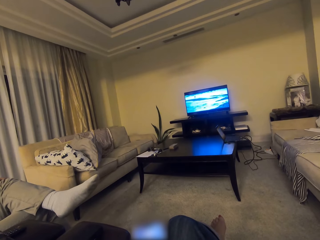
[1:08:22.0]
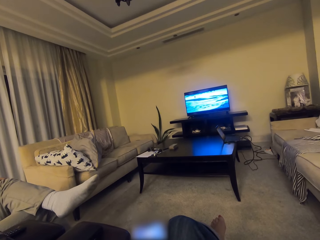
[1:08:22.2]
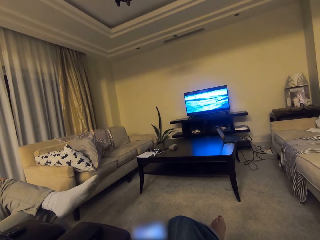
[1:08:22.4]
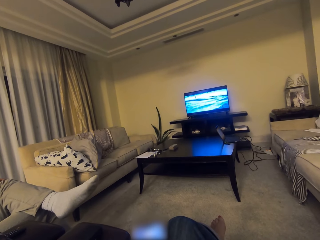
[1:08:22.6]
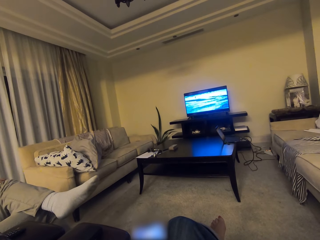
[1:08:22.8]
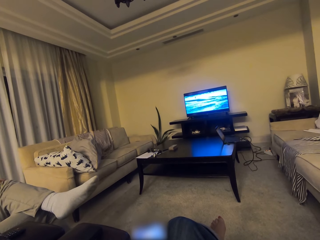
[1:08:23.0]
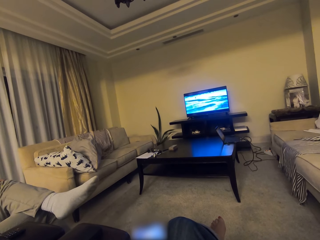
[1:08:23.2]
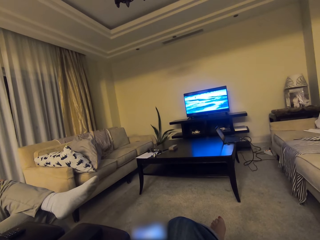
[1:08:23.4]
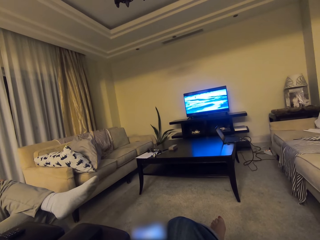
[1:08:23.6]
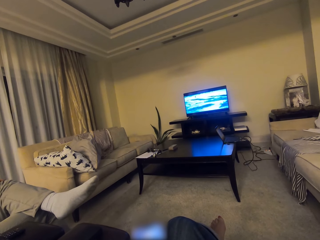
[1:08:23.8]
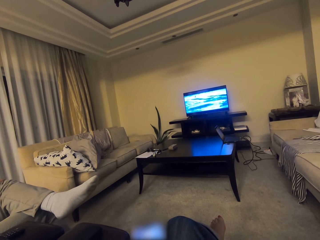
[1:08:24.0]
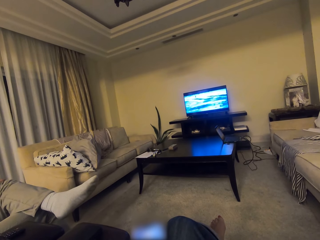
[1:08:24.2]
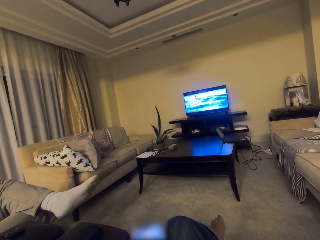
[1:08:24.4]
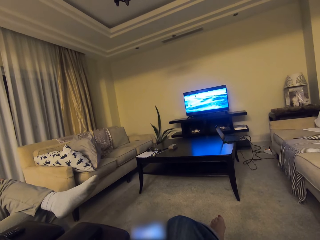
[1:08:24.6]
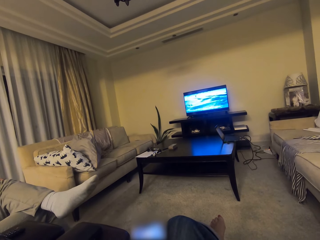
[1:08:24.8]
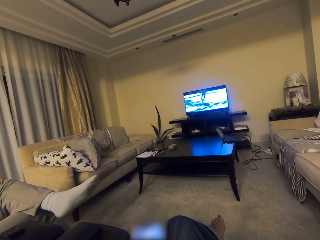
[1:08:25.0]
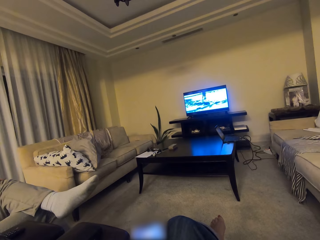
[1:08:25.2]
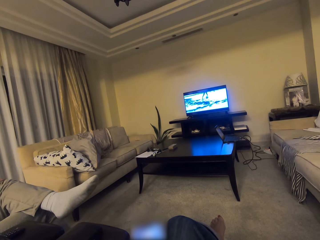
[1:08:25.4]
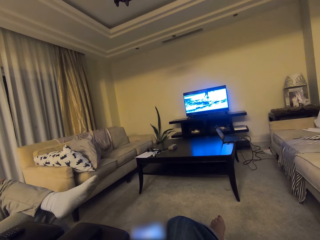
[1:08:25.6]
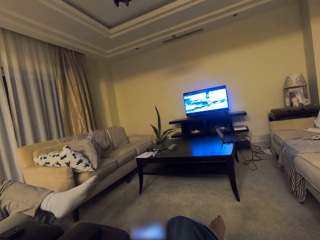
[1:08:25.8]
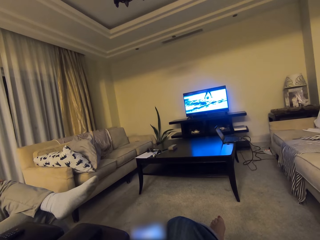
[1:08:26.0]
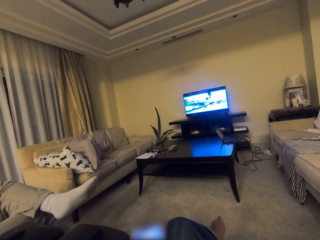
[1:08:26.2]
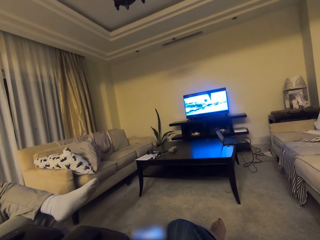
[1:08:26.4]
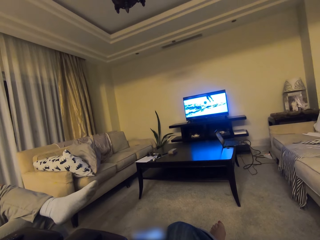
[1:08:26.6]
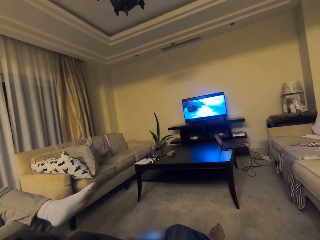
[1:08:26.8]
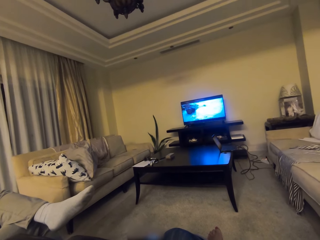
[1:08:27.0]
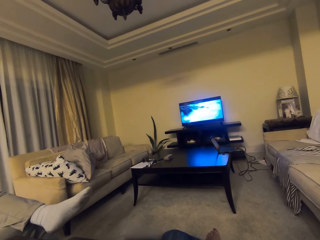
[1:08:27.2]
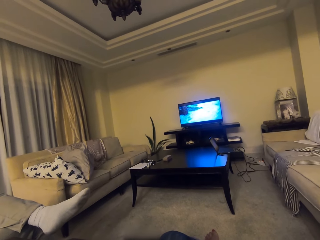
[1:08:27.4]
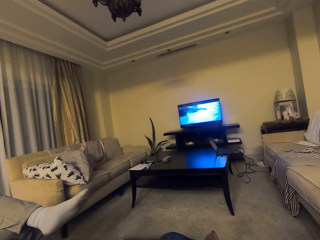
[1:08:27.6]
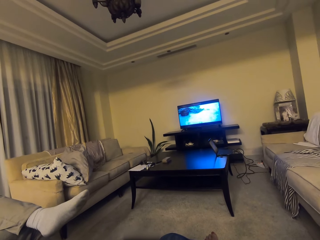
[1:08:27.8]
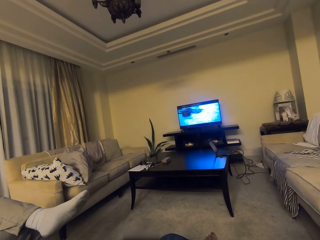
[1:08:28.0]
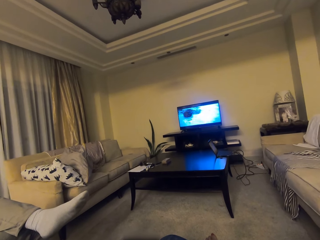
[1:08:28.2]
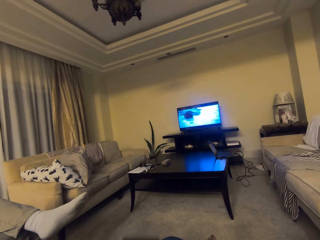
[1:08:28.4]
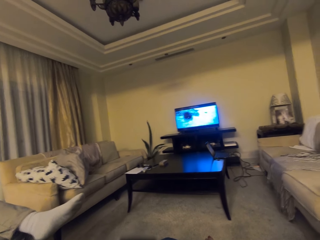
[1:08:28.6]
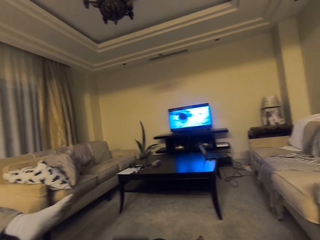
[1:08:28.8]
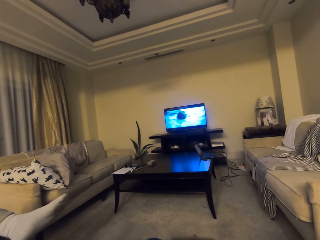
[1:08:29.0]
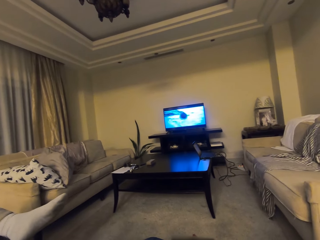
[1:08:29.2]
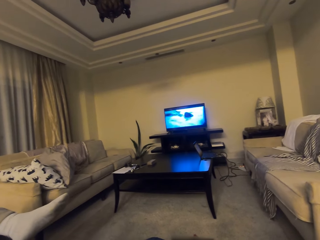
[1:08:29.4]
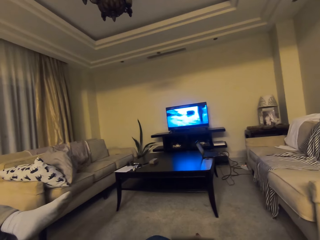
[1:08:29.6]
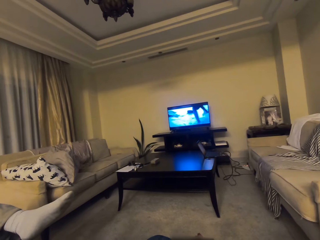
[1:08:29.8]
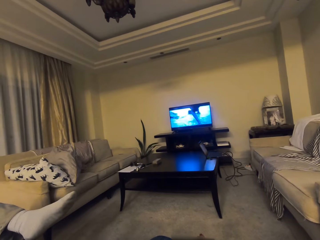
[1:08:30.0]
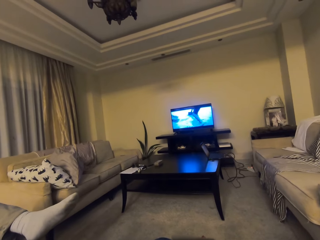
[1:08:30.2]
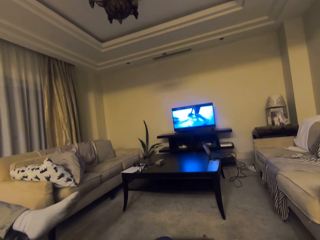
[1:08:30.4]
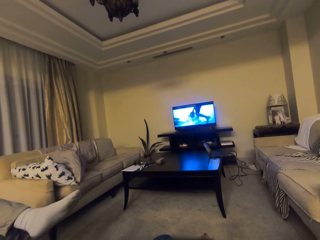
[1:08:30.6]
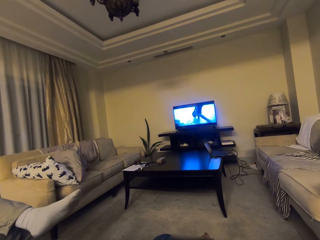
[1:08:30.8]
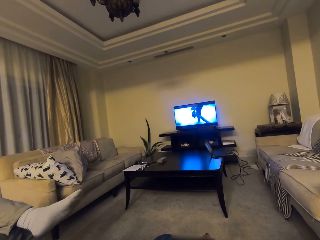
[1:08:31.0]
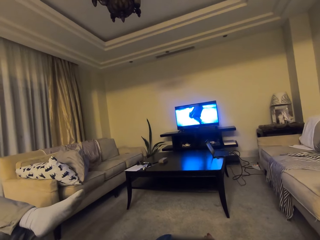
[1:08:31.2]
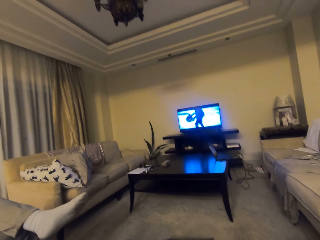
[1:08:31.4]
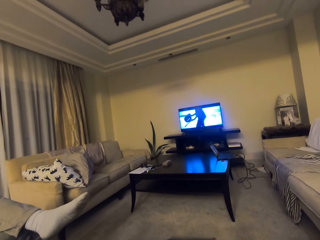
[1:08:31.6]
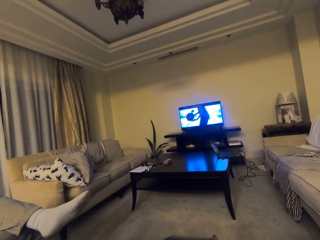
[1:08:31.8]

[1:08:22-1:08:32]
The camera wearer talks through the phone with a person.

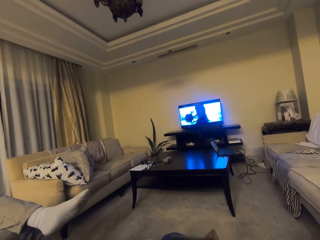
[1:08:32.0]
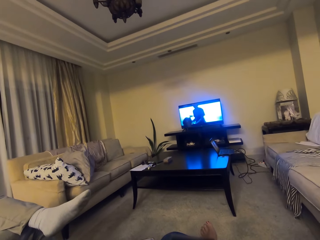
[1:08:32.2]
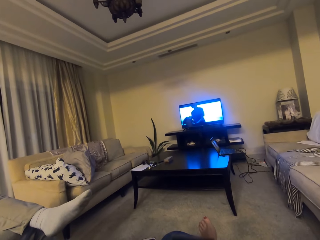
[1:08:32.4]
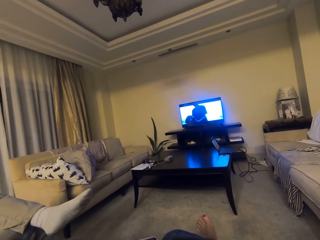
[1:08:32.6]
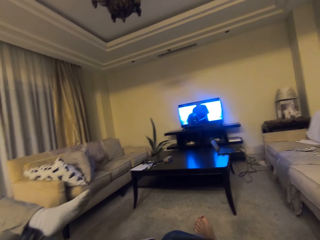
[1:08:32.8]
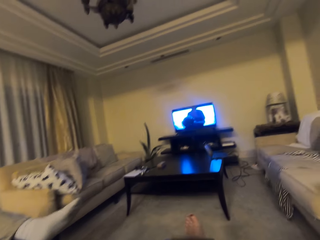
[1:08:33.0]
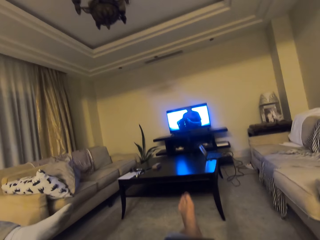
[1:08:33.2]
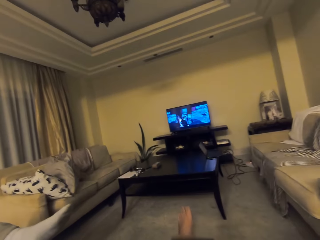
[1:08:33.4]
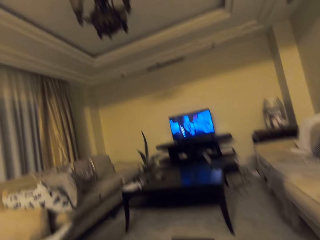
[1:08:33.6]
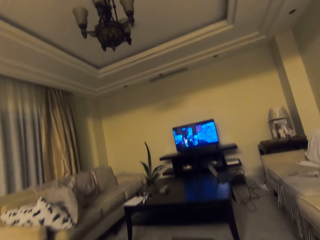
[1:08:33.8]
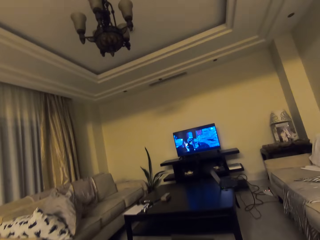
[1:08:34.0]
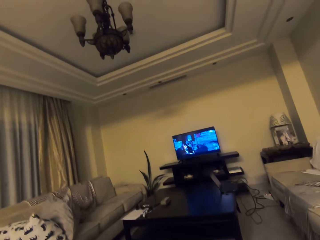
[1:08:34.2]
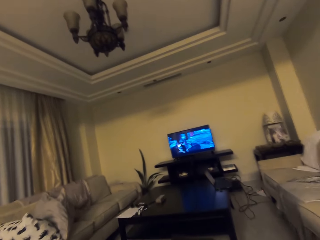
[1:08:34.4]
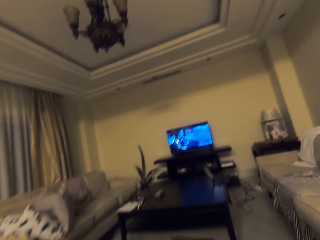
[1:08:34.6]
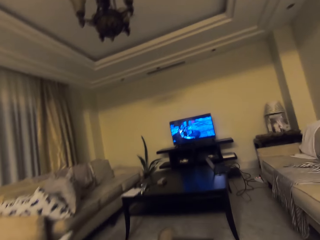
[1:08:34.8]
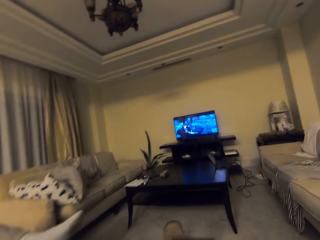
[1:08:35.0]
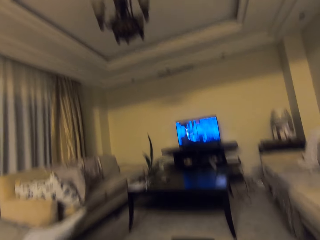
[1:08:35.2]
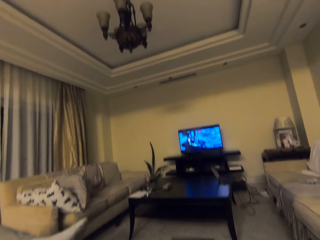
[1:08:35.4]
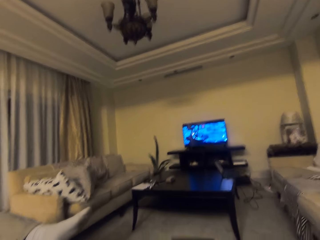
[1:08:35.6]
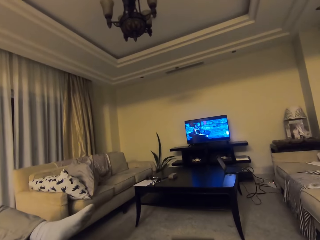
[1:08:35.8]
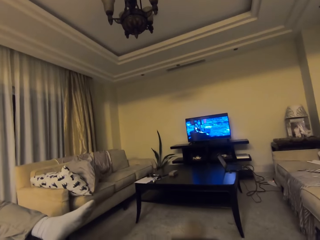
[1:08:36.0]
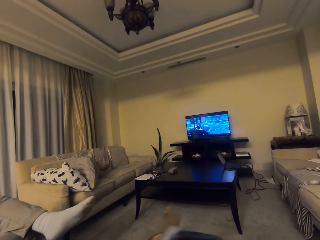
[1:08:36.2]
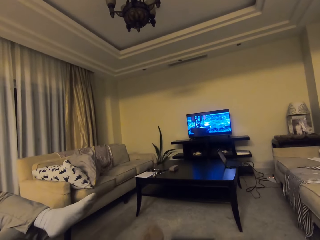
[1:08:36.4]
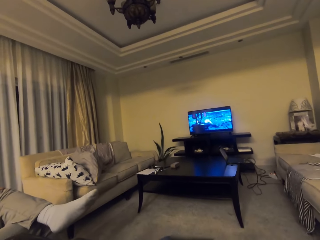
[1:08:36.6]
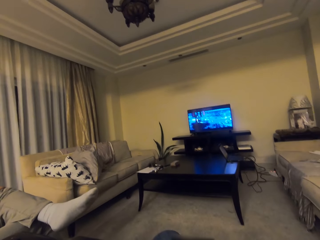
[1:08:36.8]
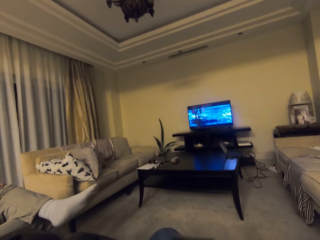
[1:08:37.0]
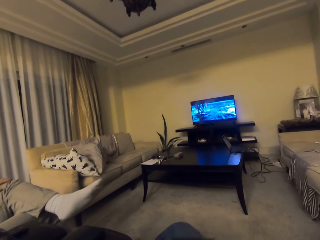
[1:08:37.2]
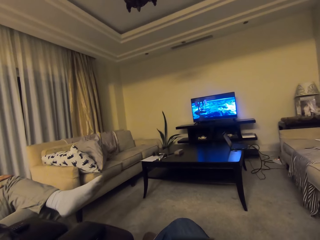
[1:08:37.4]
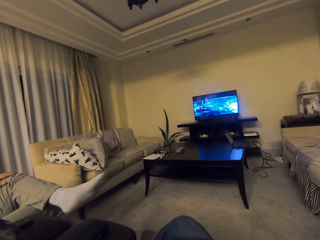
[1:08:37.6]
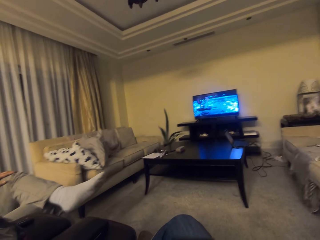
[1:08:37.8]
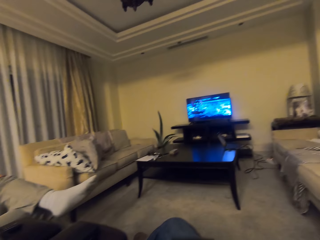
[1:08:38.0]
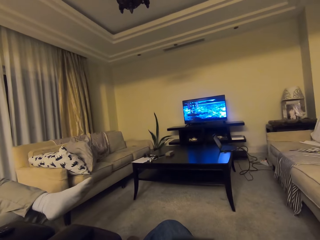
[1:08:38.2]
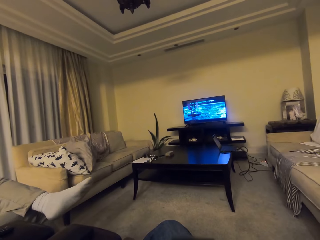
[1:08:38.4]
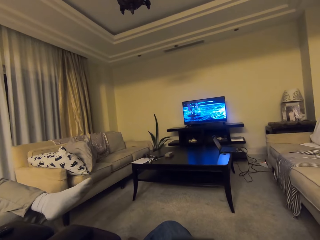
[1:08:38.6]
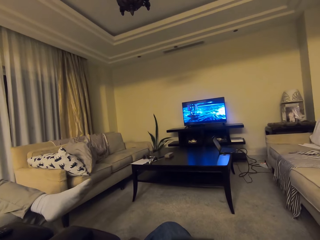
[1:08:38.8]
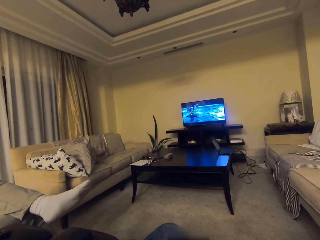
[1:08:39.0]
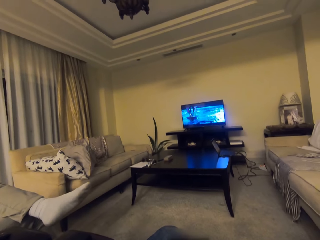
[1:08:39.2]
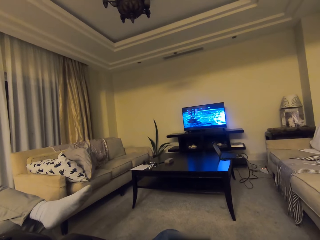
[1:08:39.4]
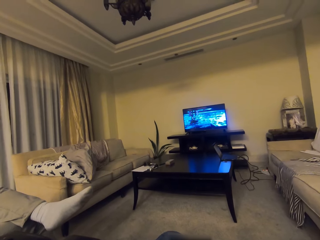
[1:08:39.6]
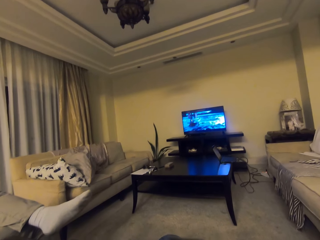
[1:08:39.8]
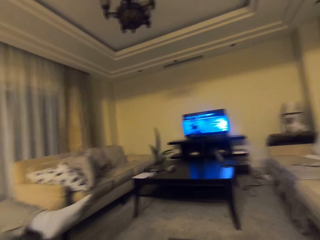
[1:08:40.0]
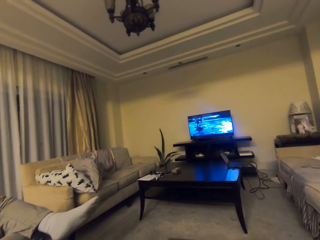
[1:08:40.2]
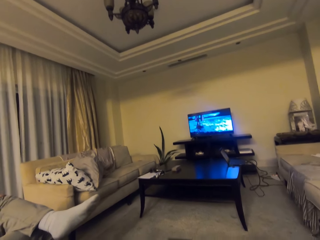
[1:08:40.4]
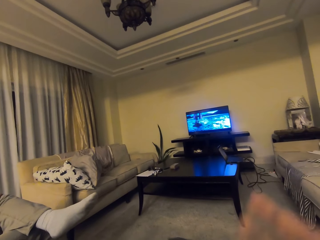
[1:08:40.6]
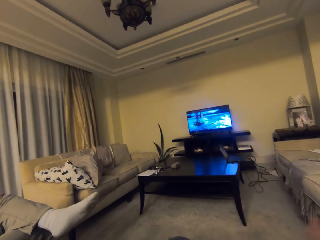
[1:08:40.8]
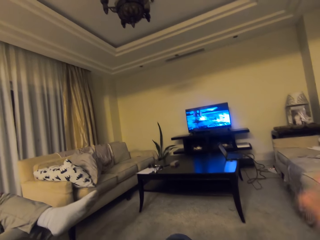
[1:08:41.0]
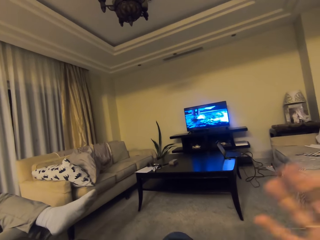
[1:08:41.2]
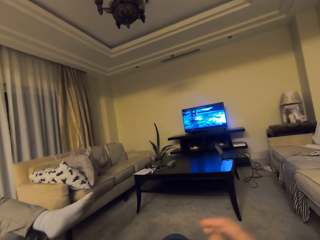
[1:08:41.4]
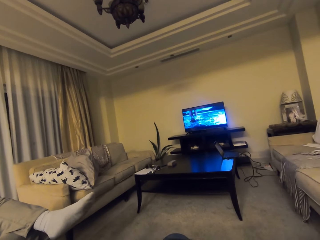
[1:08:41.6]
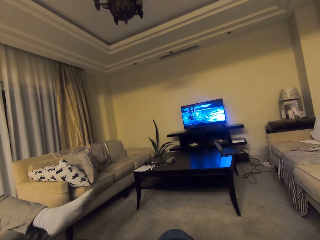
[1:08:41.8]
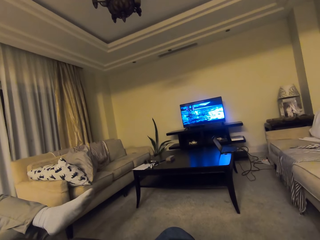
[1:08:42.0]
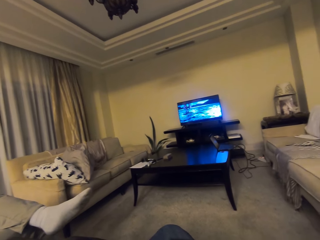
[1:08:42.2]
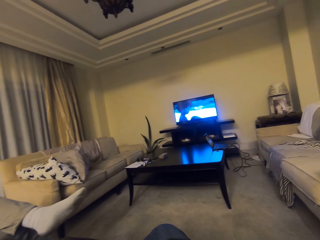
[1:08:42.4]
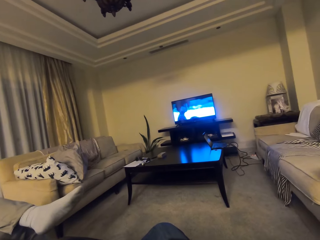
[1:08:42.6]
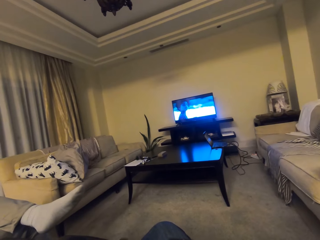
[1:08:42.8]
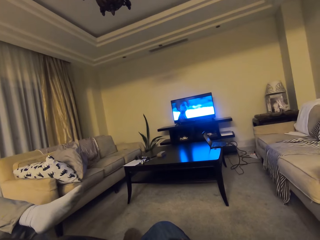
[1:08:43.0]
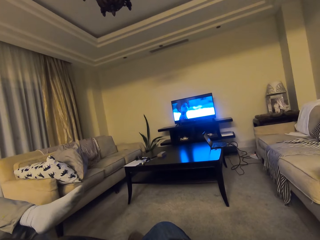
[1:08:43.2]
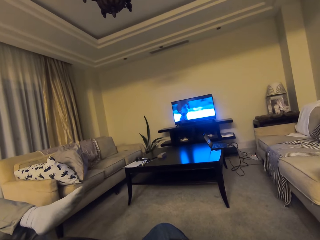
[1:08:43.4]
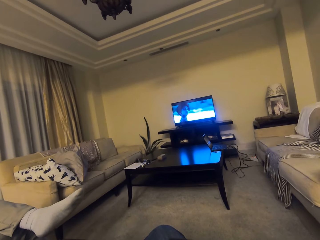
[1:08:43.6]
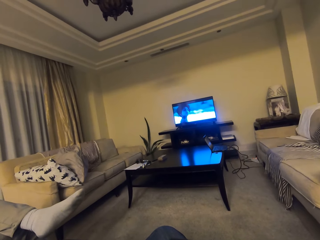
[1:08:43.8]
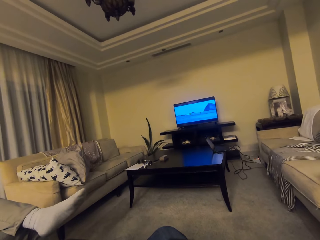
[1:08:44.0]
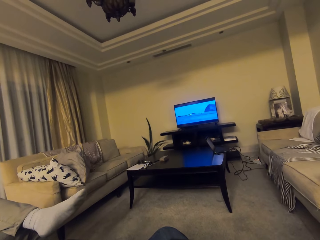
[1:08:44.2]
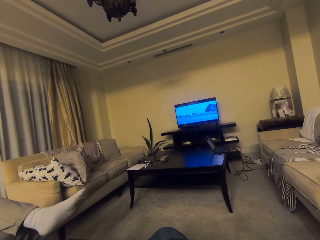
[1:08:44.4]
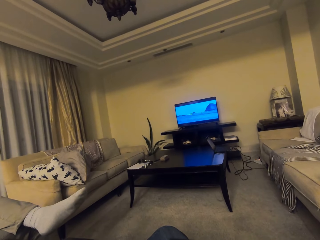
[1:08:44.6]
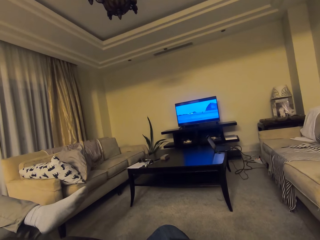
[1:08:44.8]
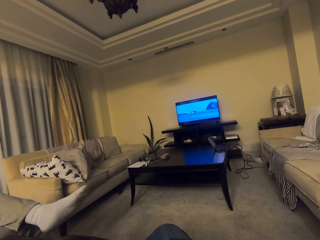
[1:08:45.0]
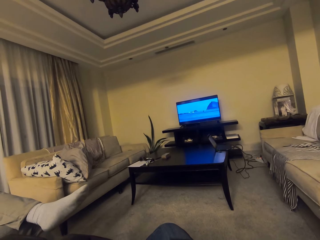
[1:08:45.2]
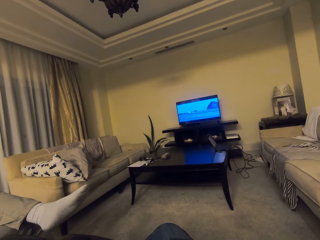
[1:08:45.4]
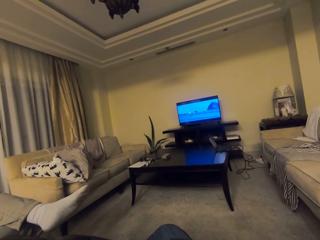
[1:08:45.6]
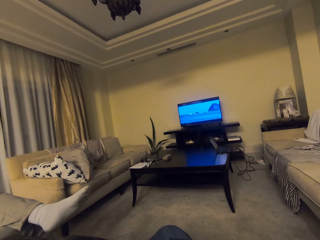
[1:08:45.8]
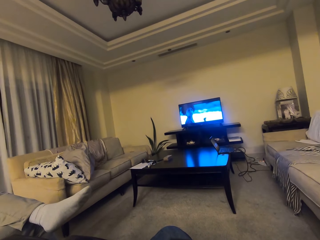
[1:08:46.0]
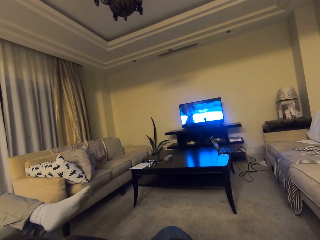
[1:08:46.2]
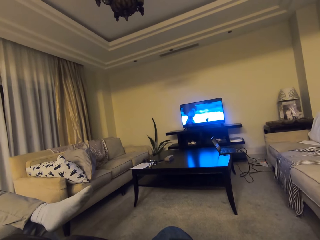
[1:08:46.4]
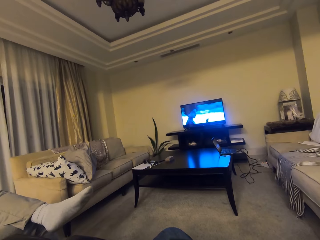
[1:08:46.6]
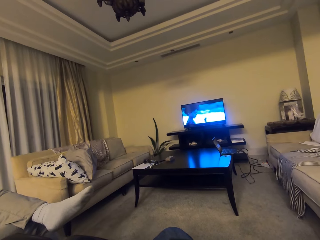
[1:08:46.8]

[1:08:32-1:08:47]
The camera wearer lifts their leg and laughs. They talk through the phone with a person. They raise their hand.
